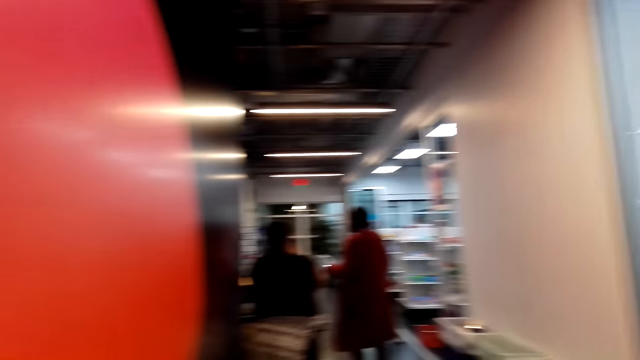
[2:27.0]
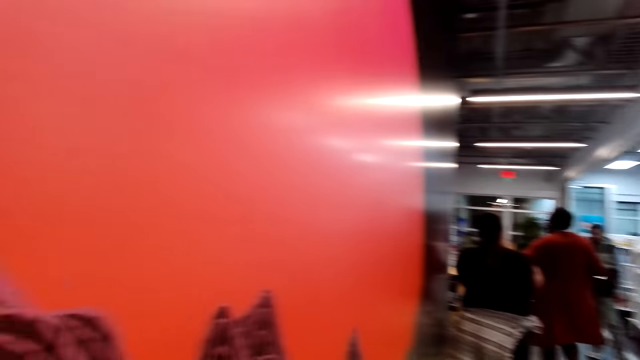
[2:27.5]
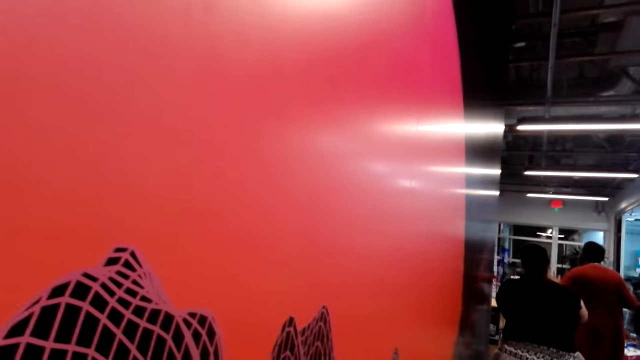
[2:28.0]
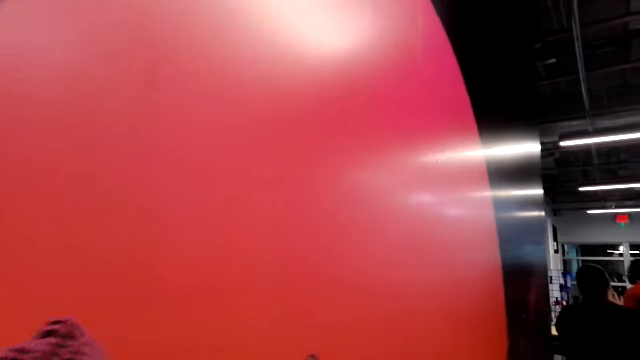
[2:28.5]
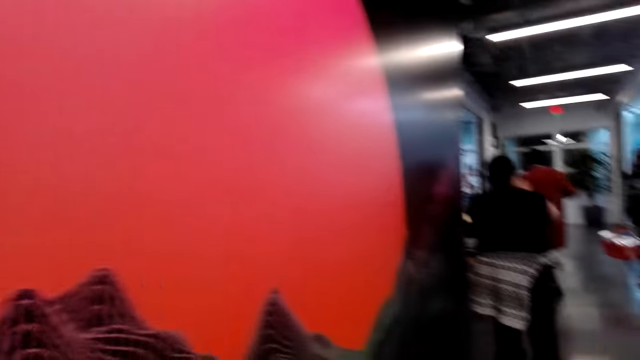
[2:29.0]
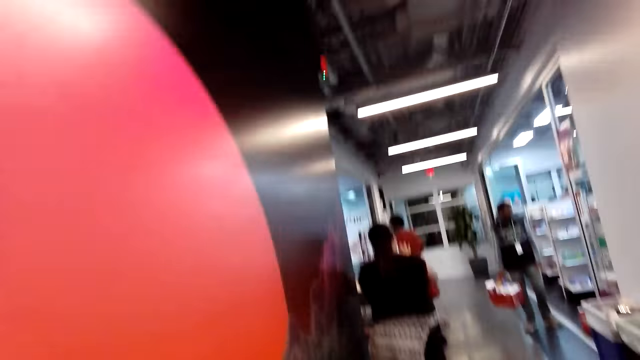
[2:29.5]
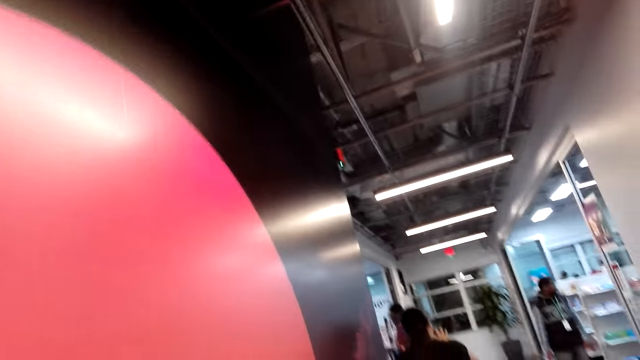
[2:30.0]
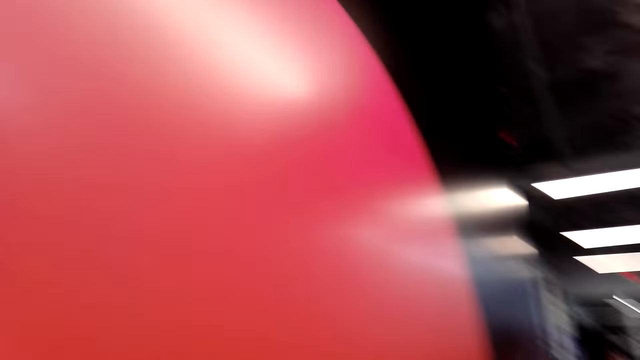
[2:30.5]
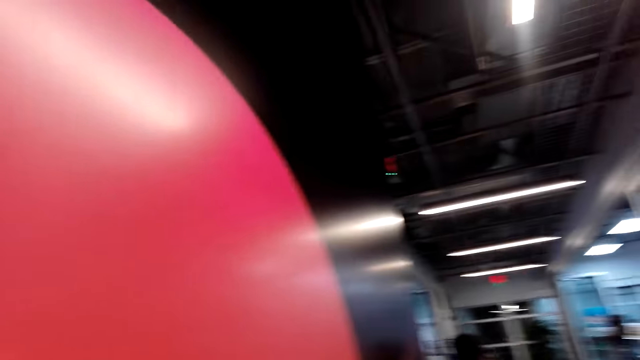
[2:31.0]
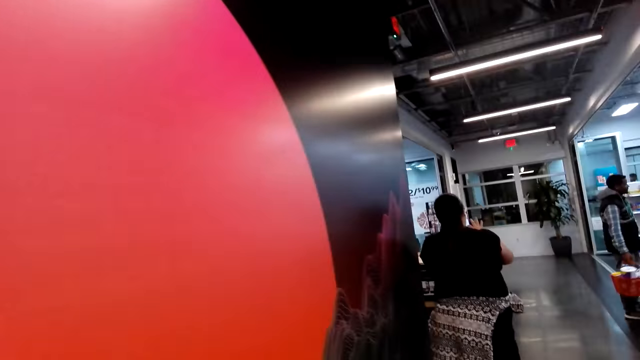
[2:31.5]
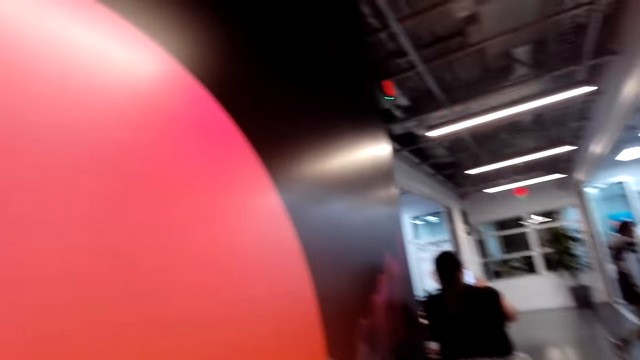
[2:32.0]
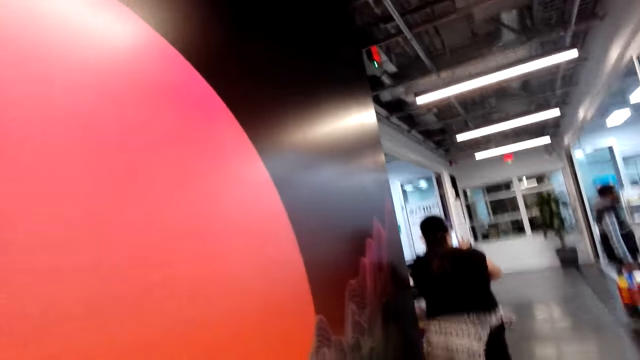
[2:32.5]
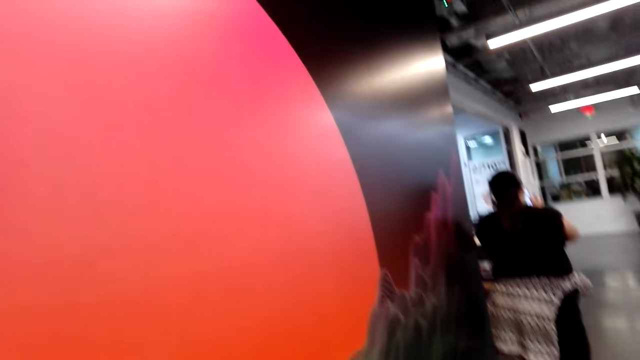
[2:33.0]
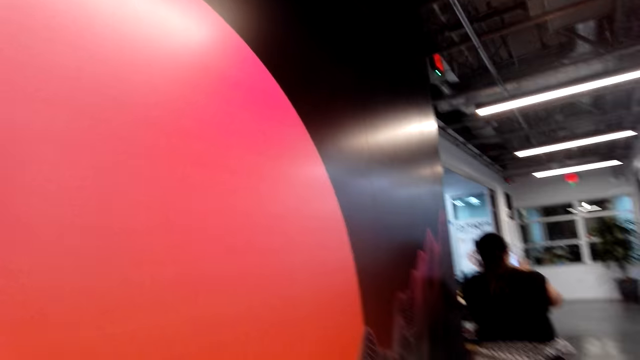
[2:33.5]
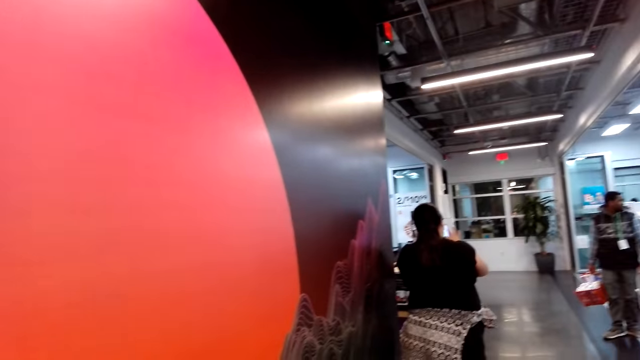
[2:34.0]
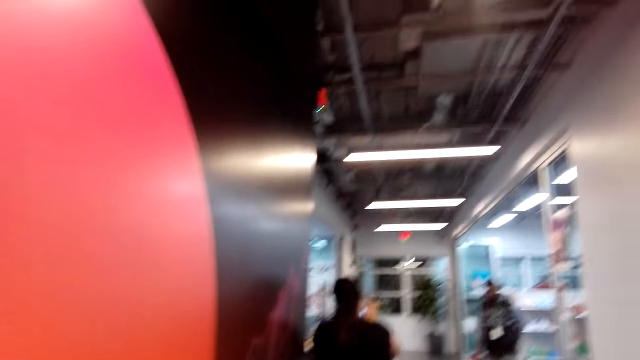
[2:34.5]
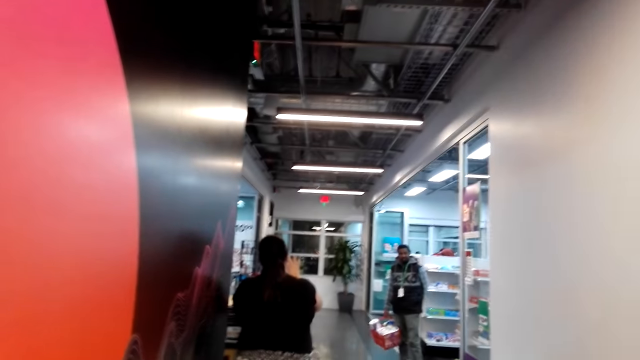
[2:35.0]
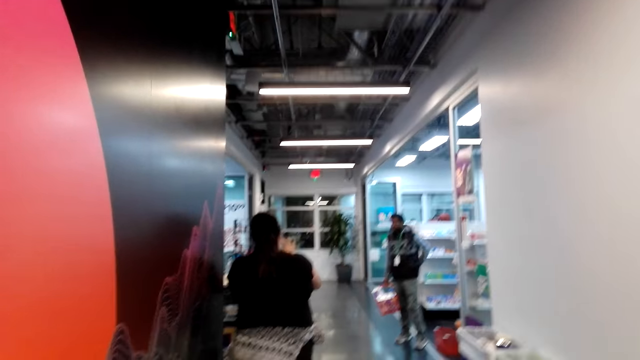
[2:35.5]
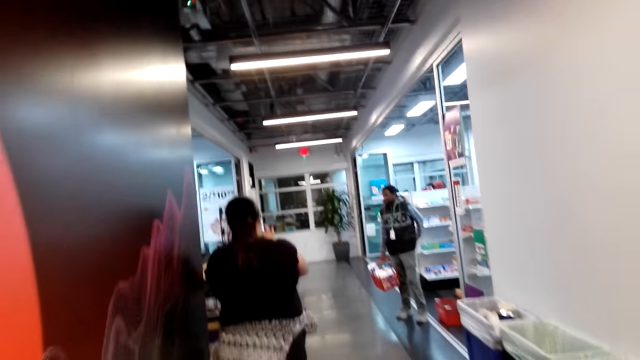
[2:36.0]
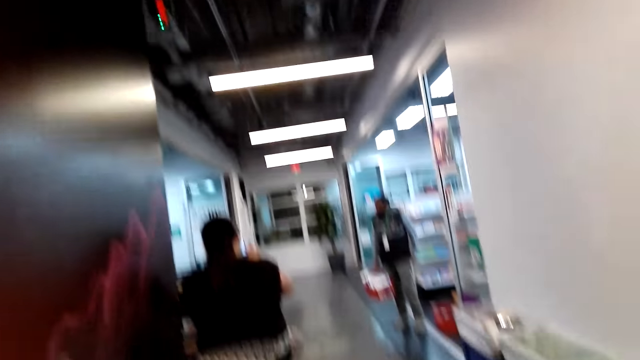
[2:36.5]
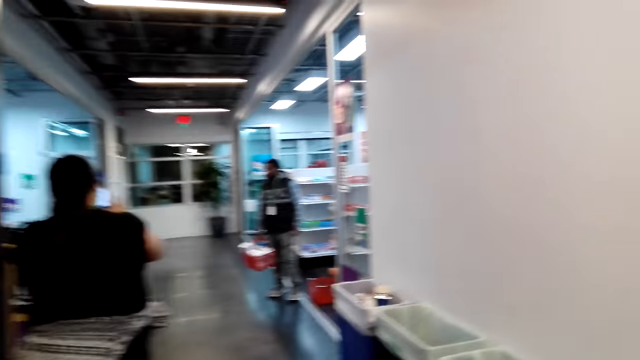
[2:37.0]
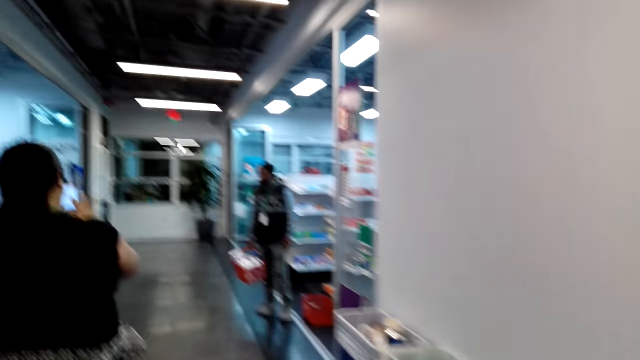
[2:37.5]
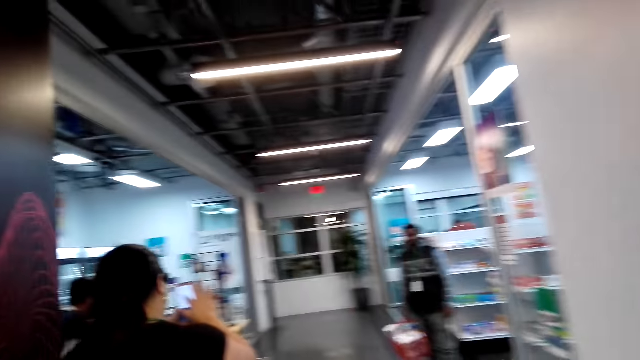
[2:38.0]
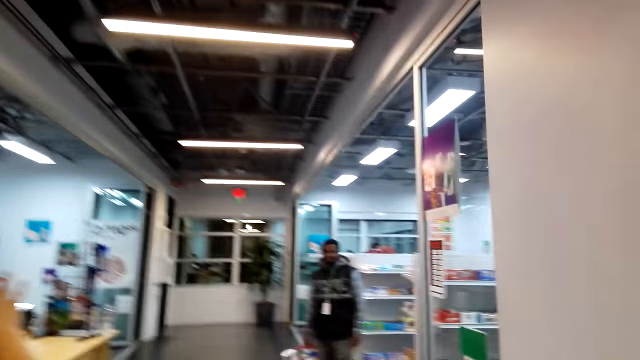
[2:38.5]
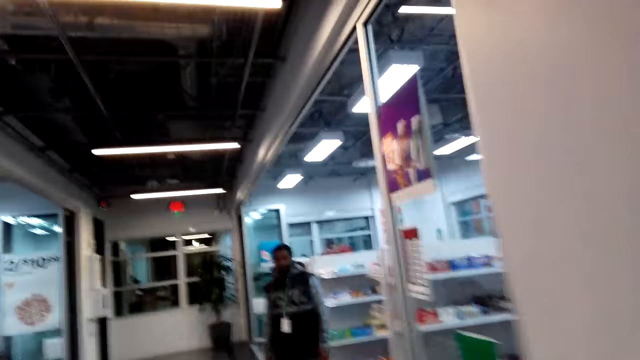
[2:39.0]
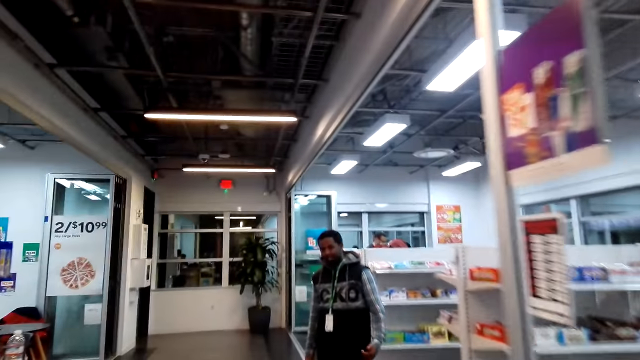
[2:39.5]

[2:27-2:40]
A man looks through the window, moves around and lowers his hand.

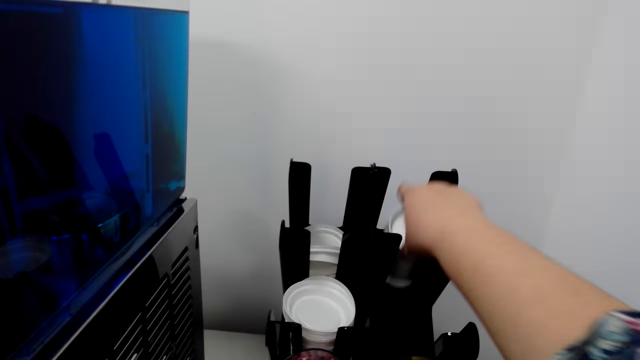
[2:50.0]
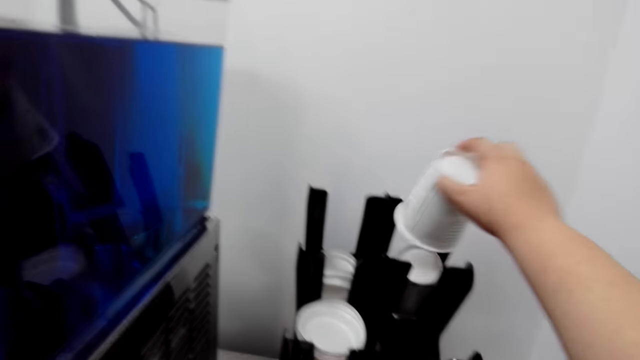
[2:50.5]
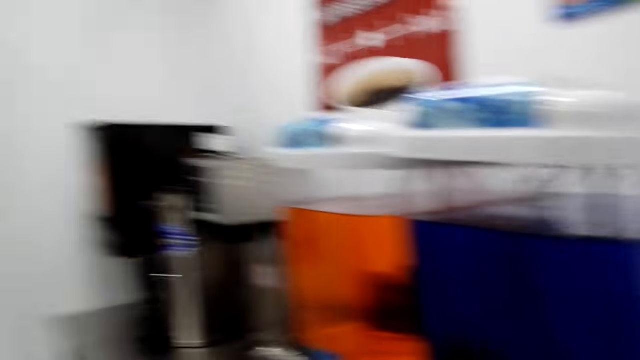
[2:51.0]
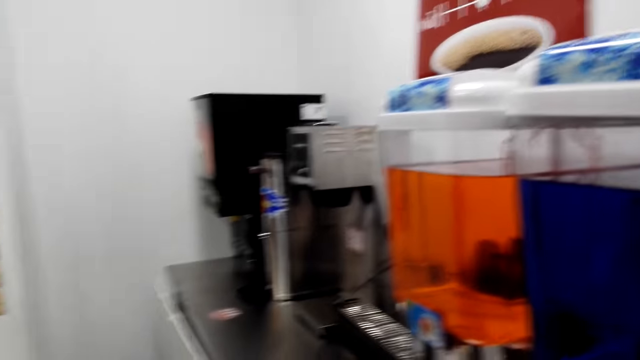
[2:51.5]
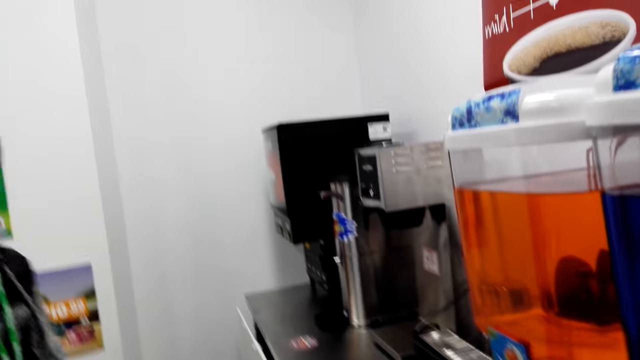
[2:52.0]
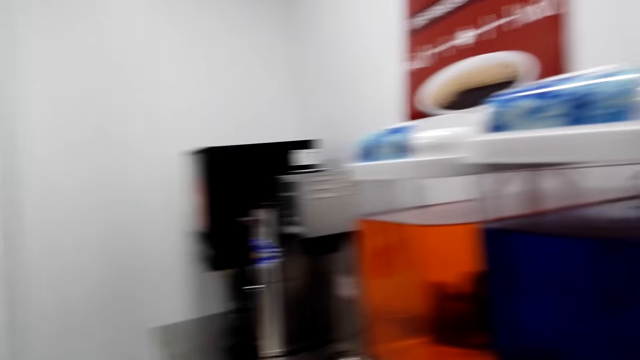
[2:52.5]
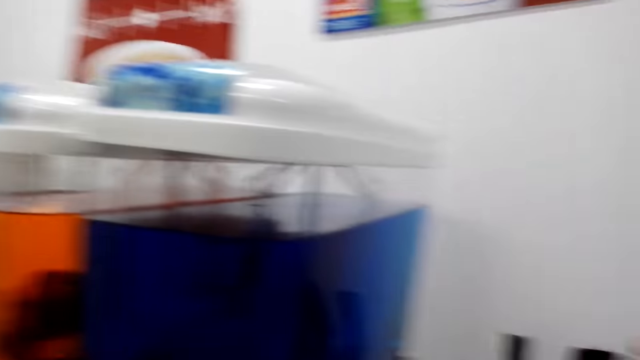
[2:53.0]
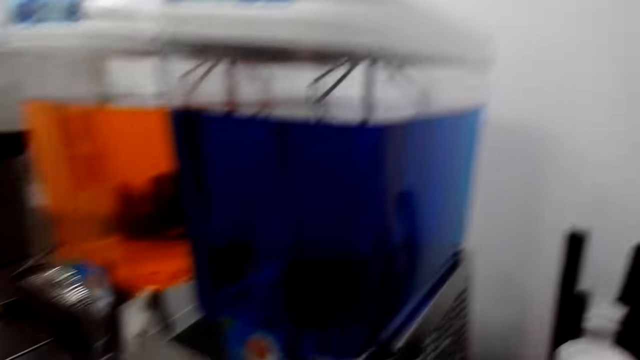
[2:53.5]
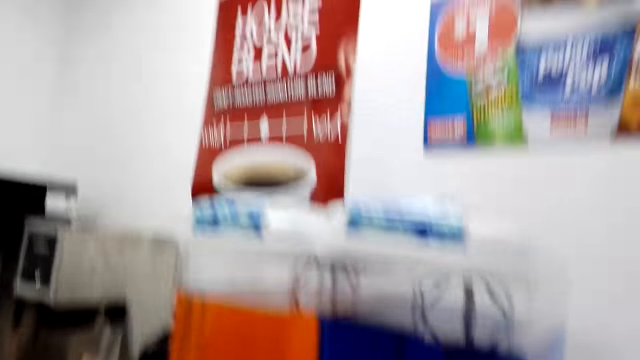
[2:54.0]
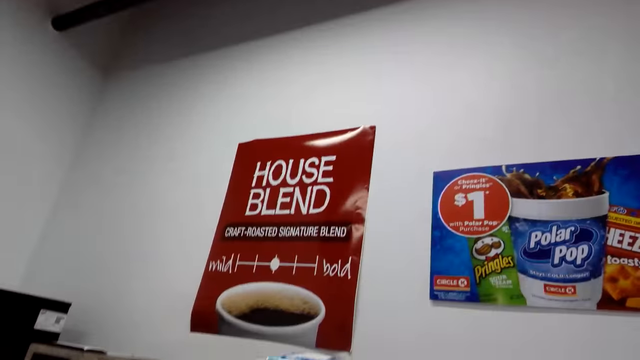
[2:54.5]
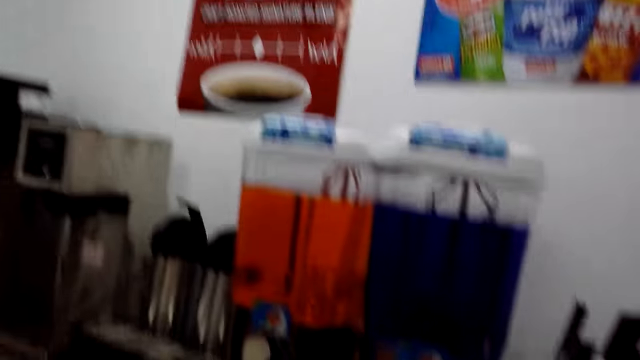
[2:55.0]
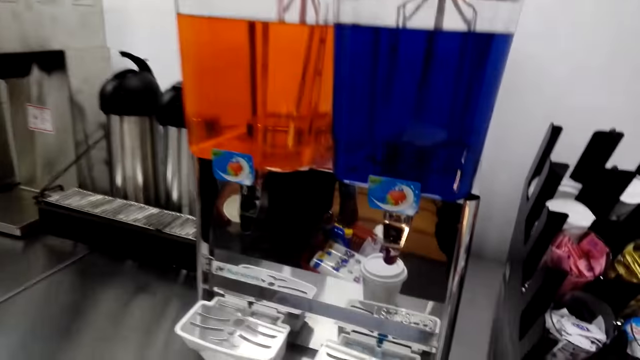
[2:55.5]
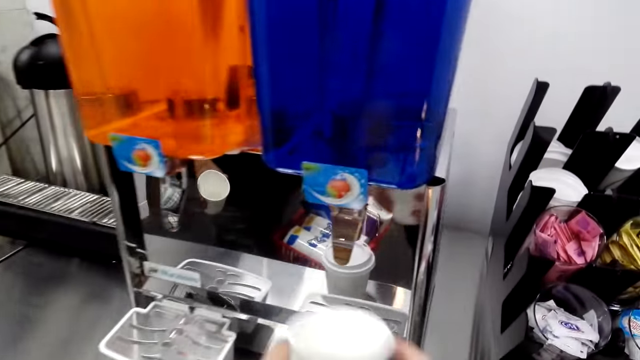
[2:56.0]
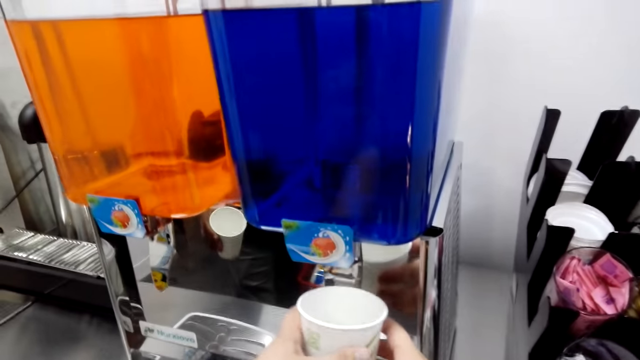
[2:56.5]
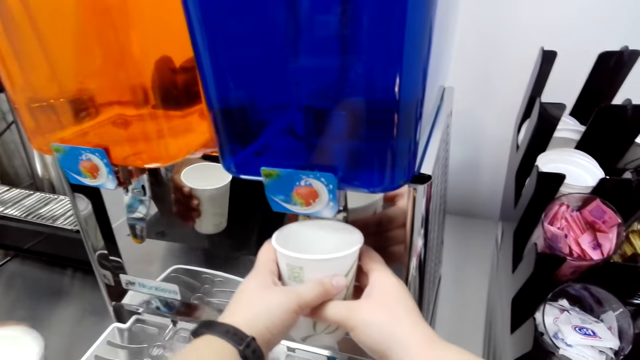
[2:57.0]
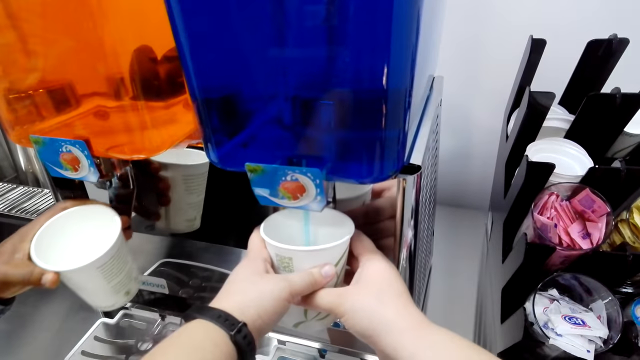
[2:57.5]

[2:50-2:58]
The camera wearer takes the cup from the holder. They walk around. They fetch something.
